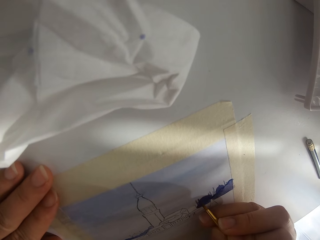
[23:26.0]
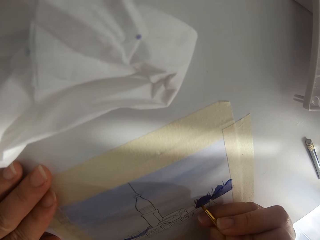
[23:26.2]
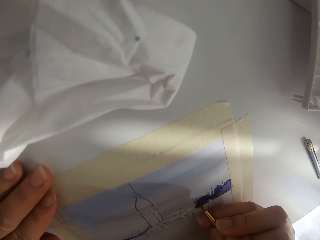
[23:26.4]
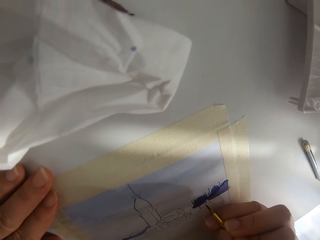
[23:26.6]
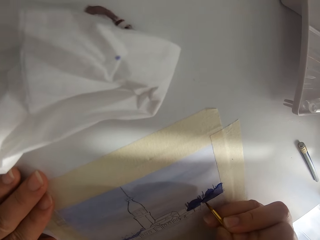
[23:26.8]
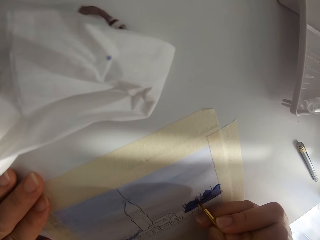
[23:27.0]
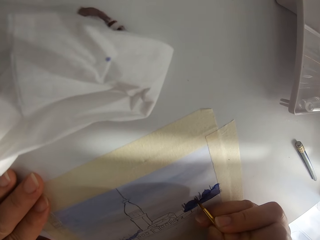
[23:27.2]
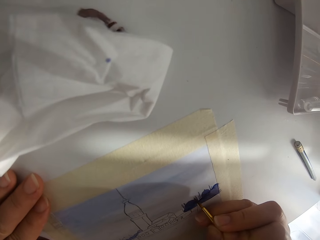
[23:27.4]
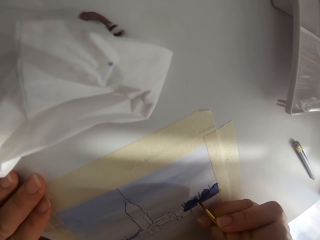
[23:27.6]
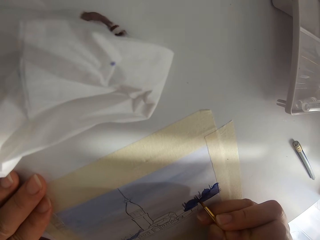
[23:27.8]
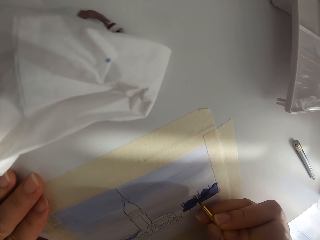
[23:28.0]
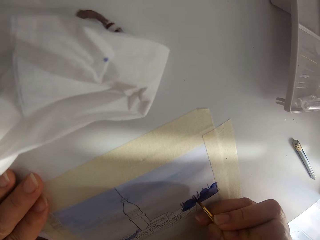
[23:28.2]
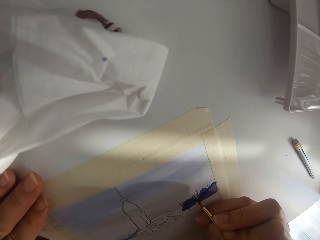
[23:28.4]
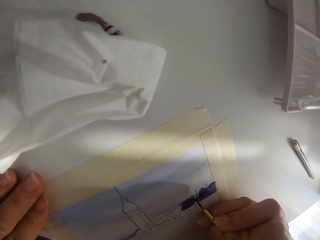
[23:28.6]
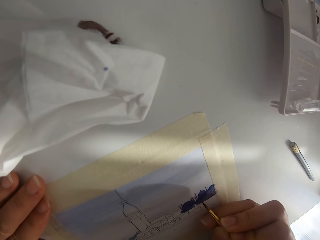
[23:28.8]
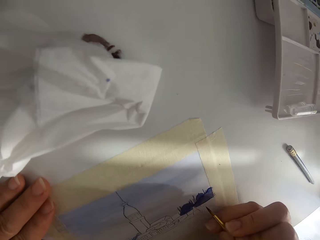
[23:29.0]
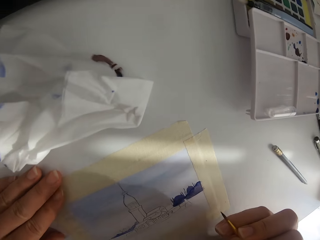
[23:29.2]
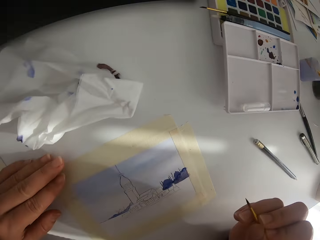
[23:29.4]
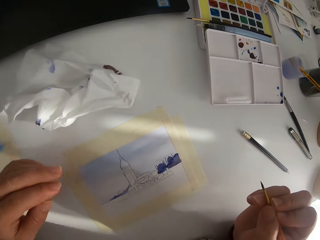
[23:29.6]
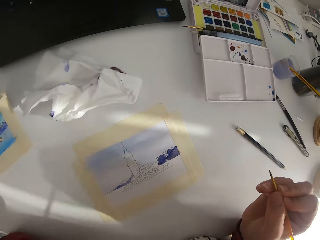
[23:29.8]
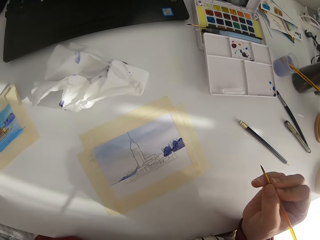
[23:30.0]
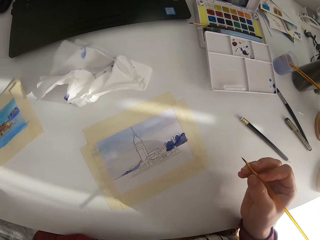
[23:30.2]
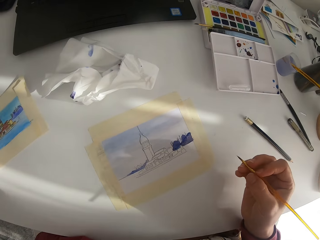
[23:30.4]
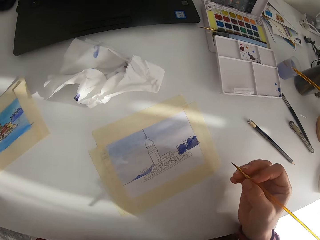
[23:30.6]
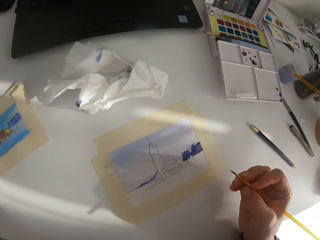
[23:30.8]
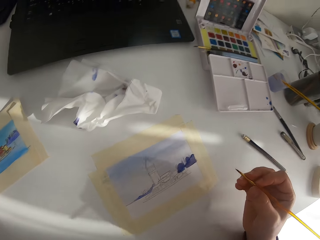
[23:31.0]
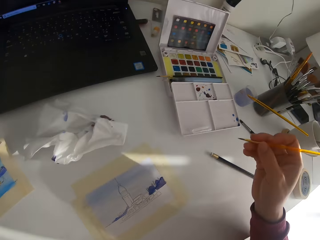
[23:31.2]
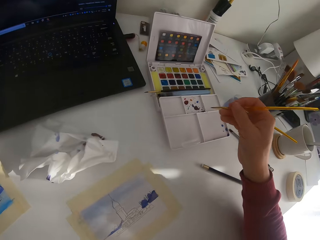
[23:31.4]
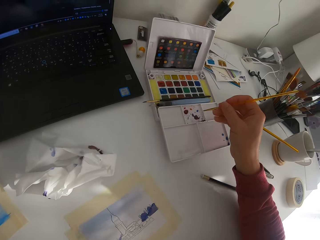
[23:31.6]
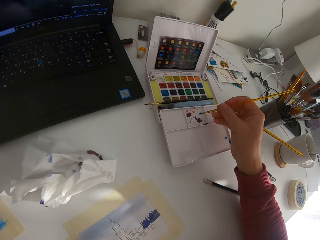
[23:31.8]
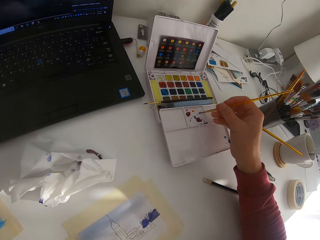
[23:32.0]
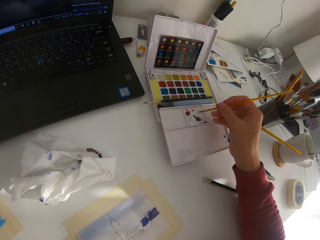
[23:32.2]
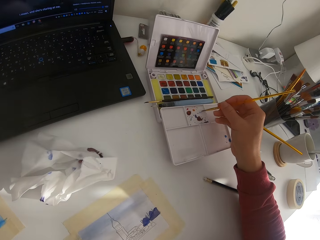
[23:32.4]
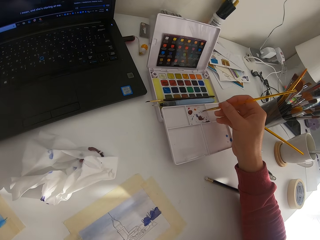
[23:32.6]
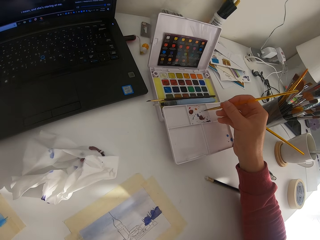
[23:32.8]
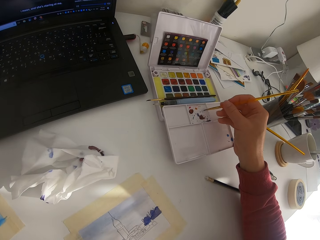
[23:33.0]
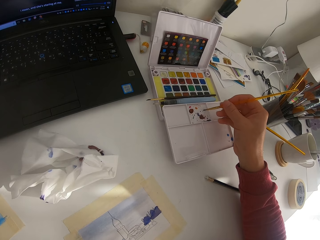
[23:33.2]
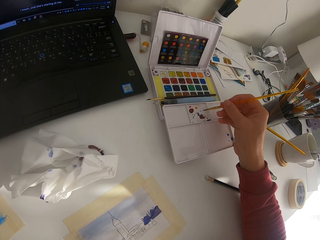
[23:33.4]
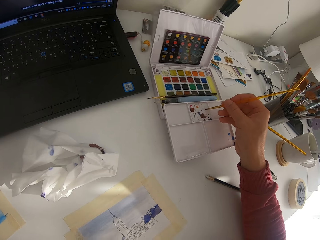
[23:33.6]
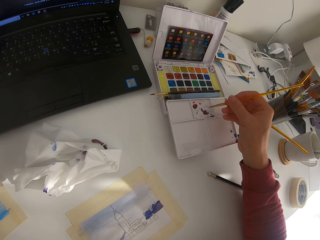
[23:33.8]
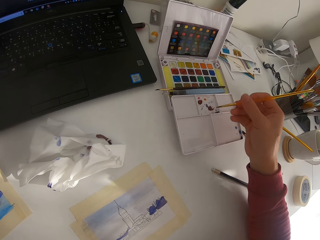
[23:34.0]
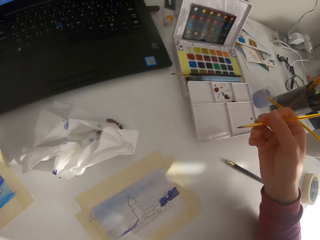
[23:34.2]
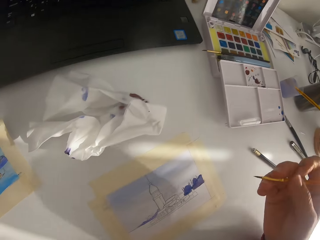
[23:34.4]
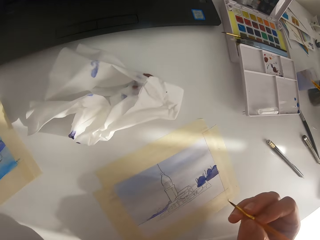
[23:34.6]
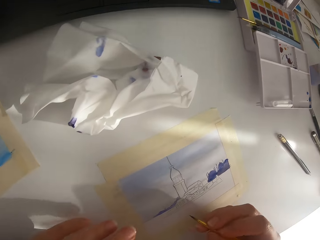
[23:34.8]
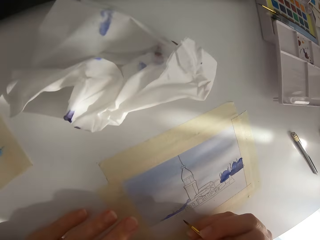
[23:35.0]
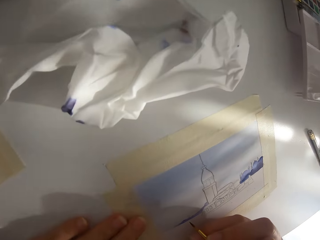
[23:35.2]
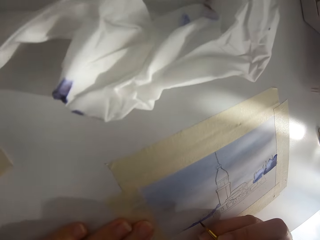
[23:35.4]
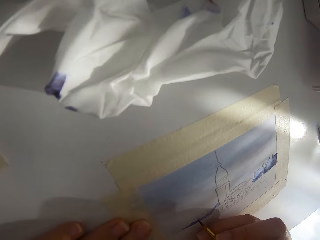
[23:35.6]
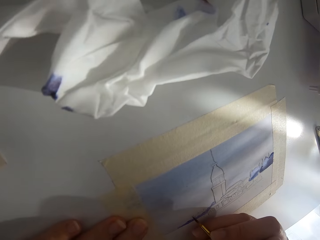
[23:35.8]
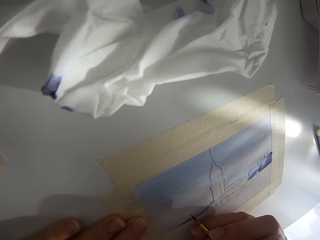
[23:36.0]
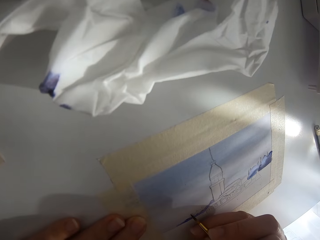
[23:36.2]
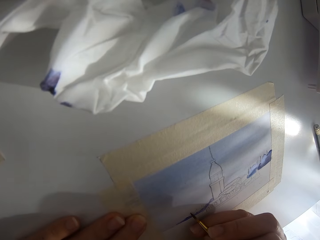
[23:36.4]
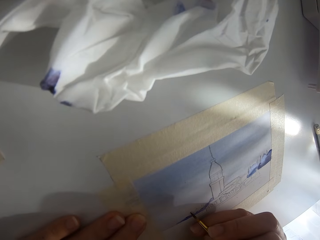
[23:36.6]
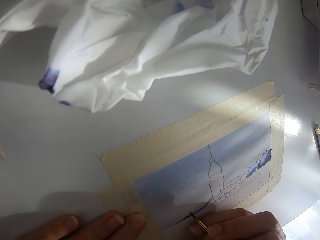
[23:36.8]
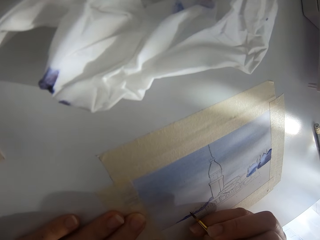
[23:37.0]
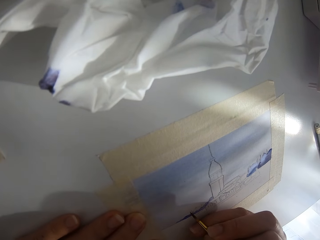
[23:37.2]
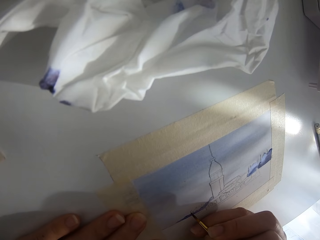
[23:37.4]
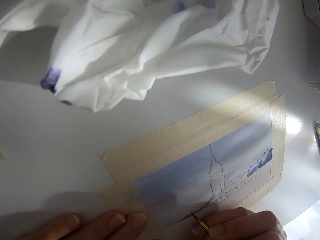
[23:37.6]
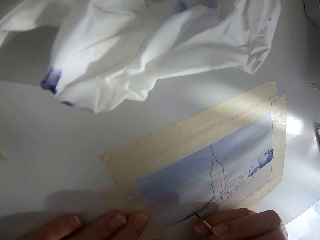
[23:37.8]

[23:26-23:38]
The camera wearer paints on the paper. They pause painting. They mix paint on the palette.

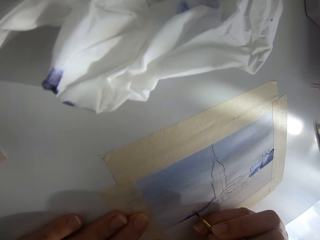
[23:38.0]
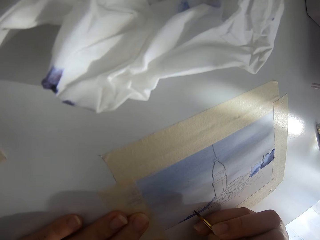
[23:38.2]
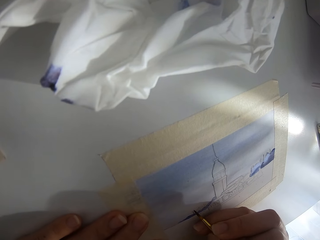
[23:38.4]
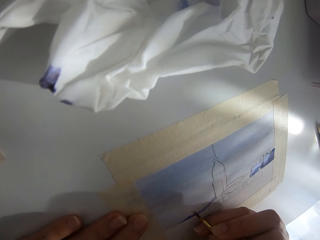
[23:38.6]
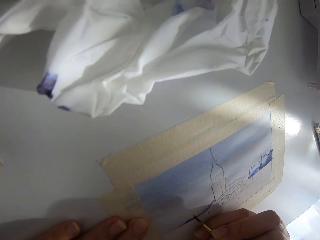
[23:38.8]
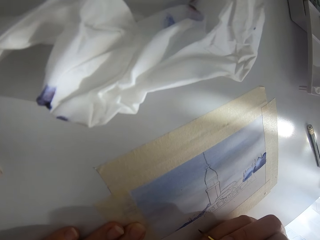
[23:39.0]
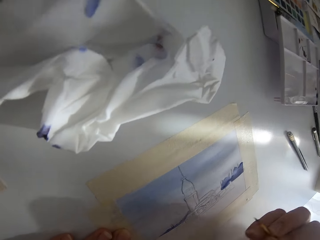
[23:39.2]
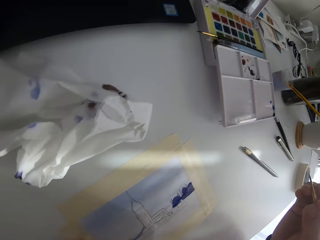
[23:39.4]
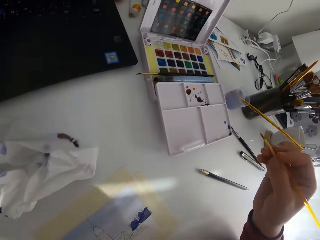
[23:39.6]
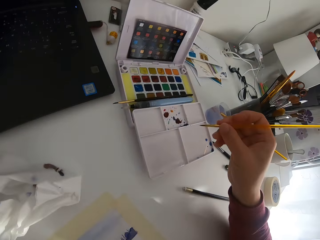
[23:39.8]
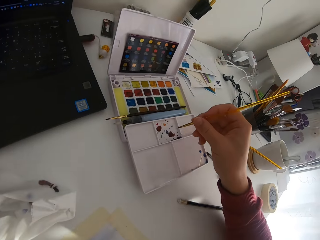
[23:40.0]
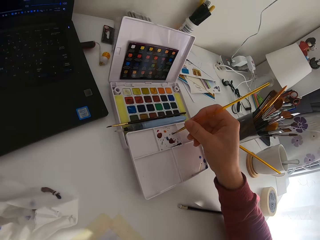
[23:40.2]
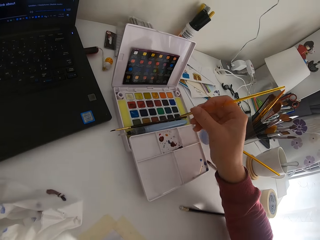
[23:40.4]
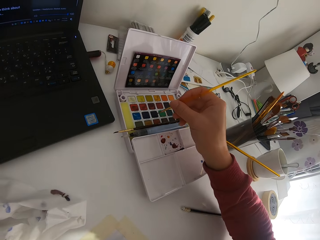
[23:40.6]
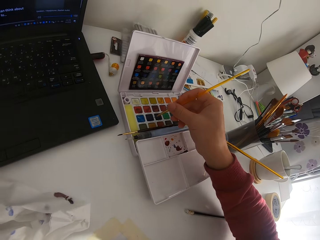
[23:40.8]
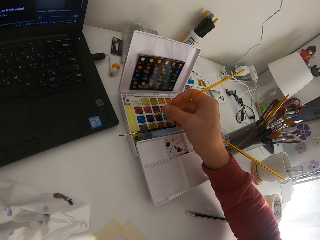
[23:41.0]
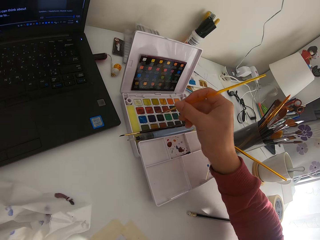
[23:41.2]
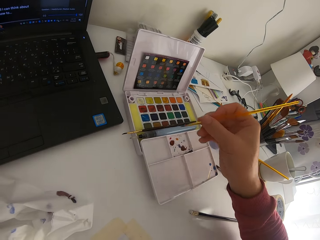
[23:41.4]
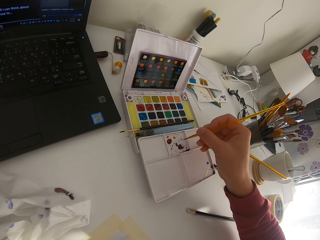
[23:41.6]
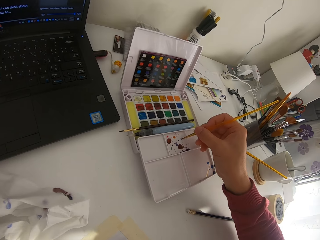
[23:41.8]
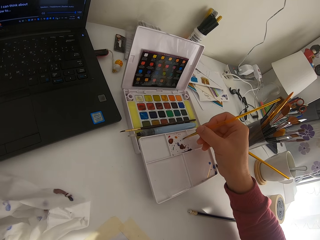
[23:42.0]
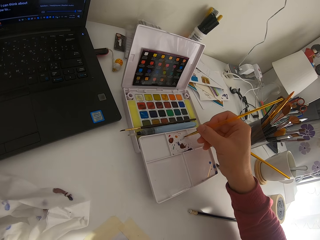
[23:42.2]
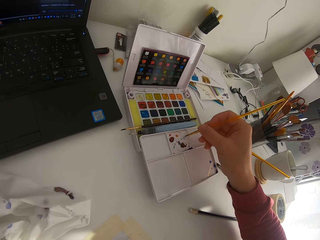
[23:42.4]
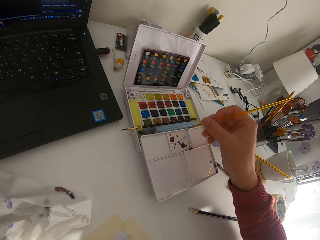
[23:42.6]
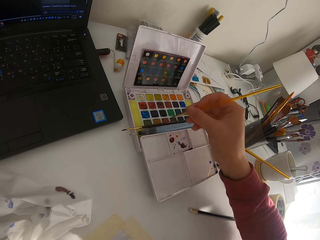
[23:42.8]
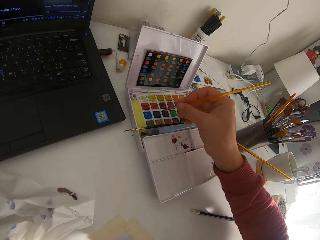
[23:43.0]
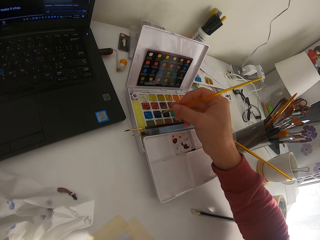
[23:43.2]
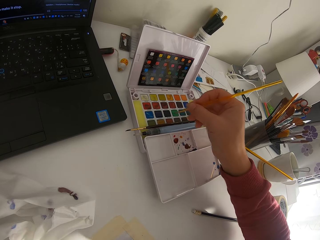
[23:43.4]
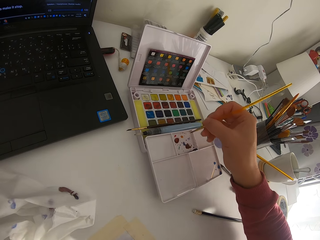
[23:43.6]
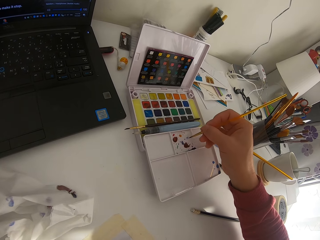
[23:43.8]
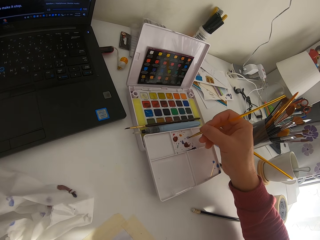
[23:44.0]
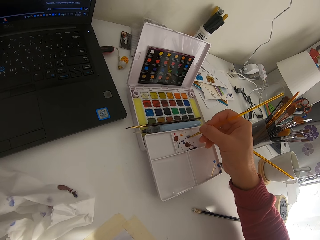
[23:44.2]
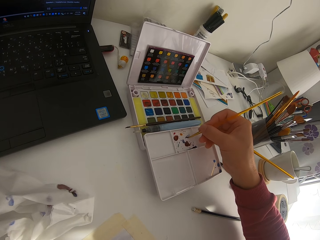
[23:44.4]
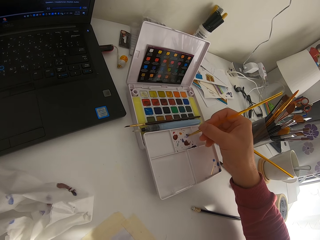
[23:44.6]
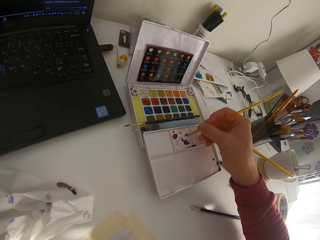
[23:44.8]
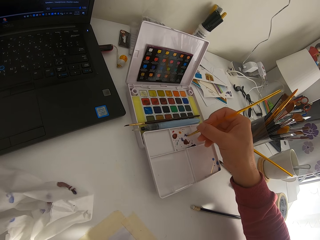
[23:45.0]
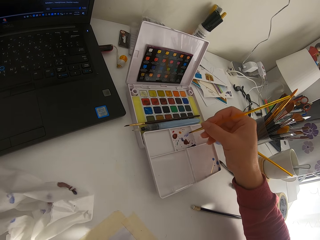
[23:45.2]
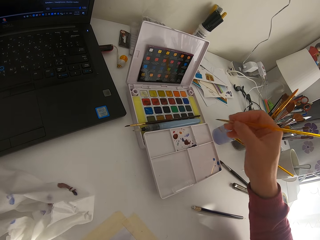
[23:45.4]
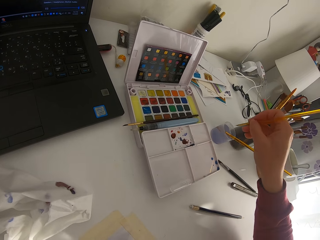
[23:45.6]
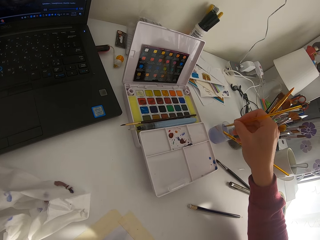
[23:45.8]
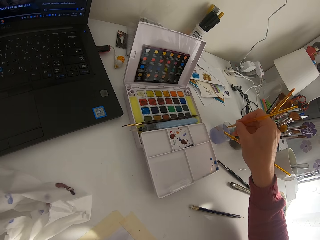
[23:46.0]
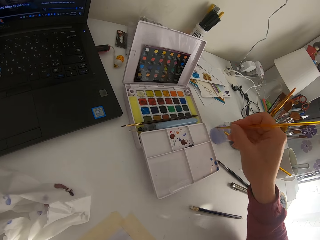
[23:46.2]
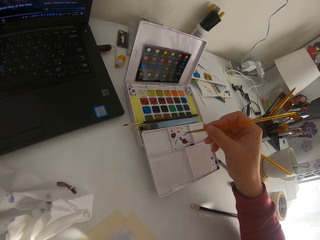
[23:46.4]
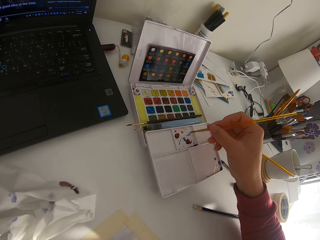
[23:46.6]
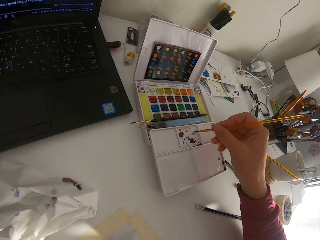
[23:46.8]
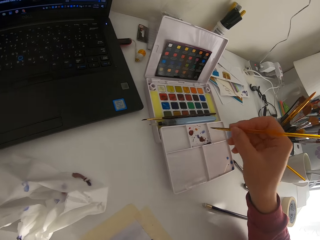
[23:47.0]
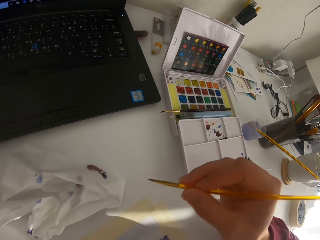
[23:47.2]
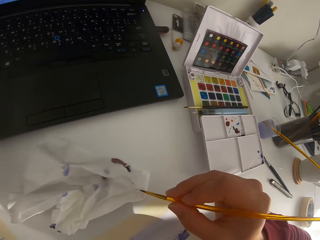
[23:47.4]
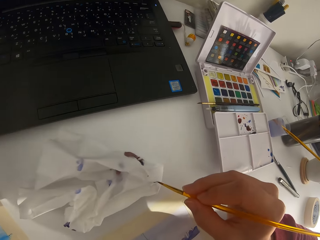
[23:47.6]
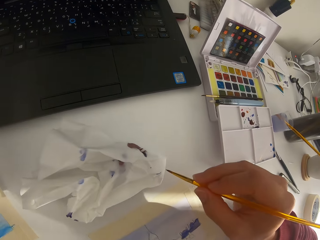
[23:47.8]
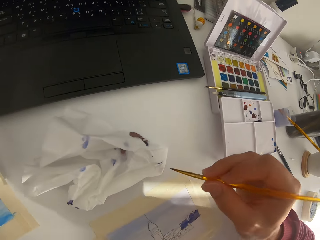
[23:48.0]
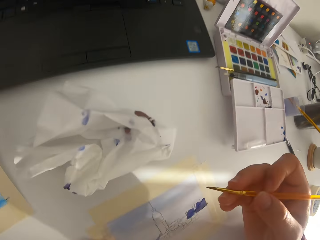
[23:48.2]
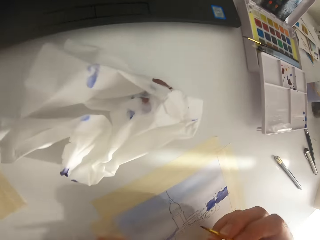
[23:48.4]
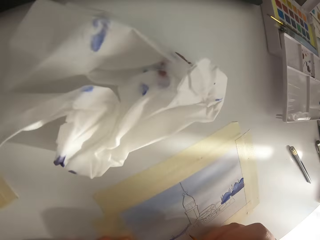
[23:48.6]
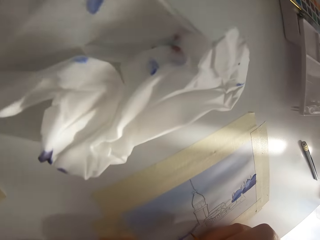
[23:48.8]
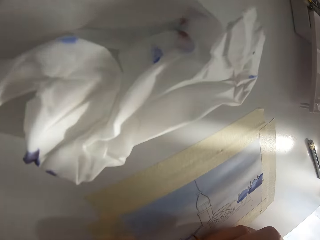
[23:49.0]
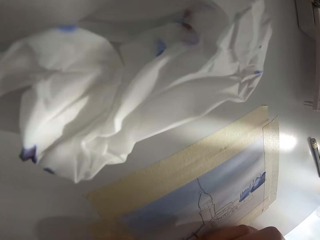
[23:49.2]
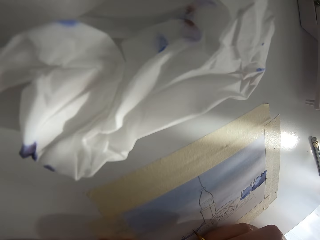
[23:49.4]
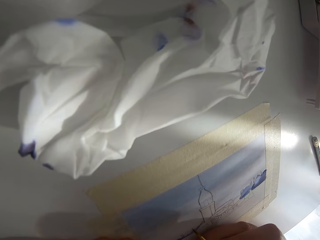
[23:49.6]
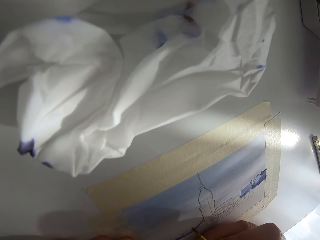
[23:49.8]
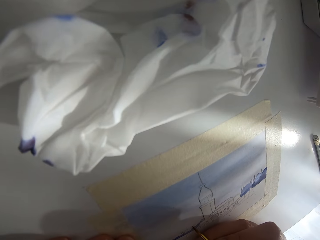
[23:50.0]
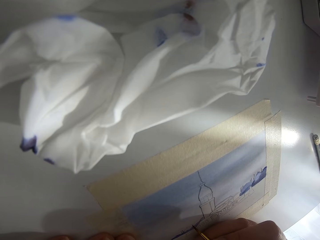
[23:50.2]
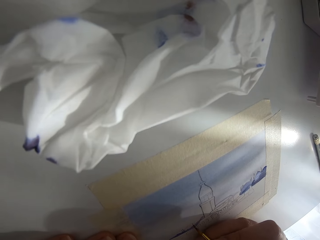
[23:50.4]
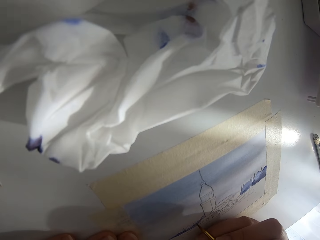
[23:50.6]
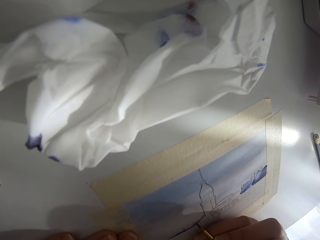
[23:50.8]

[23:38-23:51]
The camera wearer paints on the paper. They touch the paint brush on the paint mix. They touch the paint brush on solid watercolor. They mix paint on the palette. They touch the paint brush on the solid watercolor. They mix paint on the palette. They dip the paint brush in the water beaker. They mix paint on the palette. They wipe the paint brush on tissue paper.
